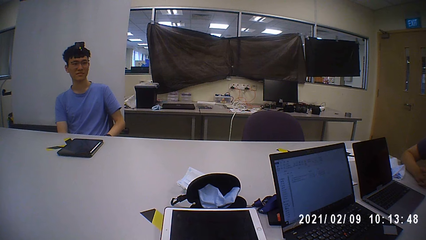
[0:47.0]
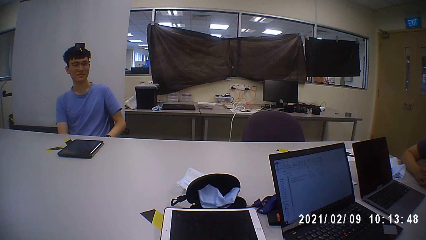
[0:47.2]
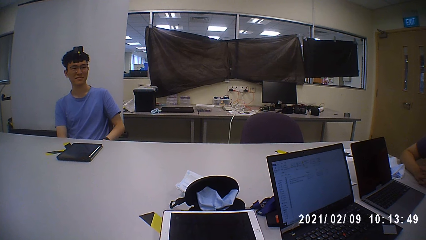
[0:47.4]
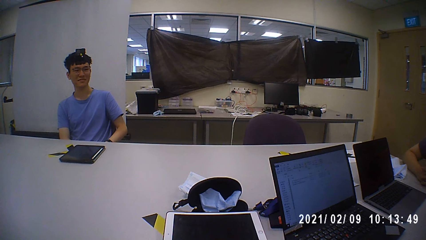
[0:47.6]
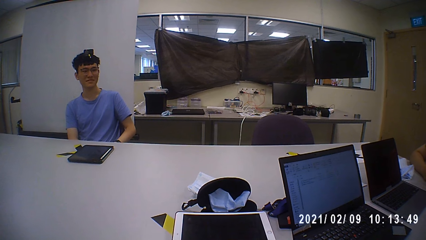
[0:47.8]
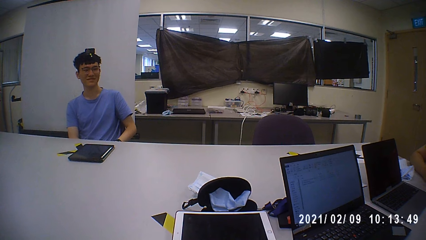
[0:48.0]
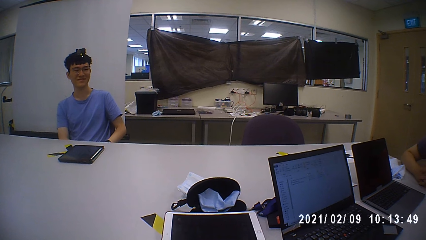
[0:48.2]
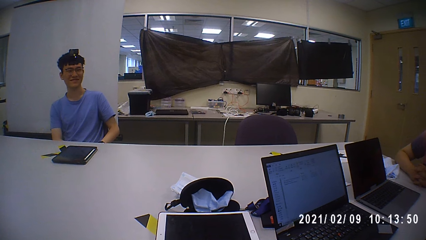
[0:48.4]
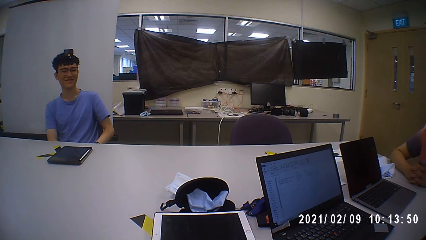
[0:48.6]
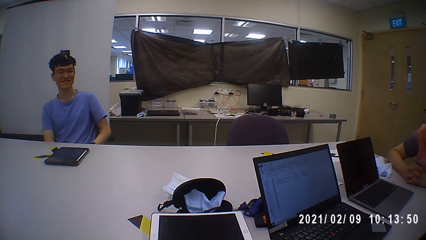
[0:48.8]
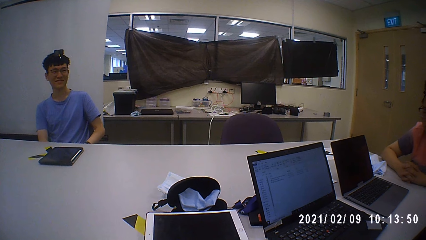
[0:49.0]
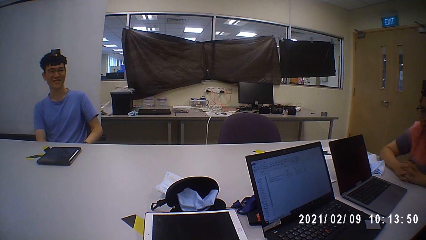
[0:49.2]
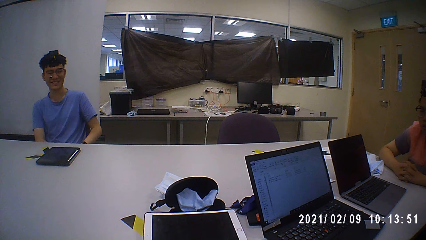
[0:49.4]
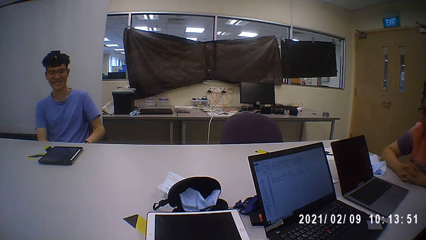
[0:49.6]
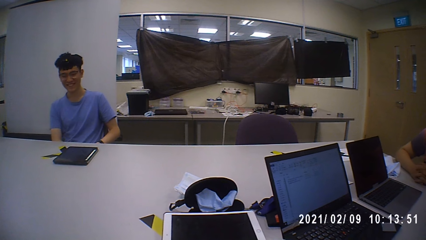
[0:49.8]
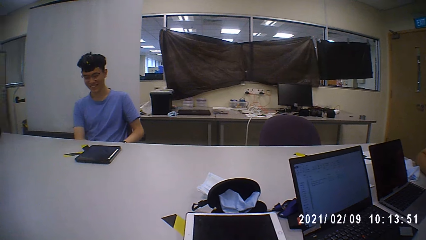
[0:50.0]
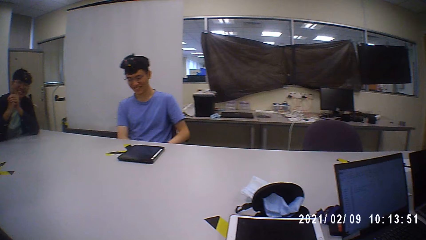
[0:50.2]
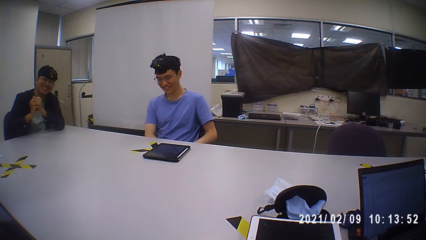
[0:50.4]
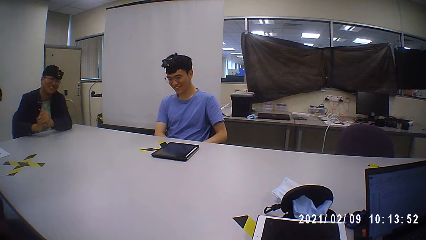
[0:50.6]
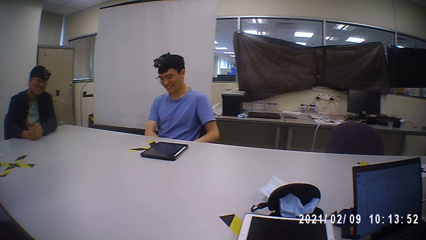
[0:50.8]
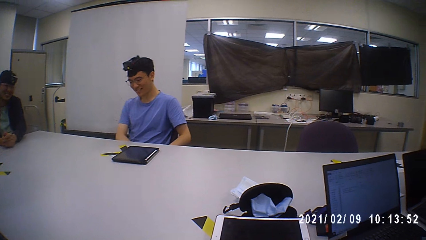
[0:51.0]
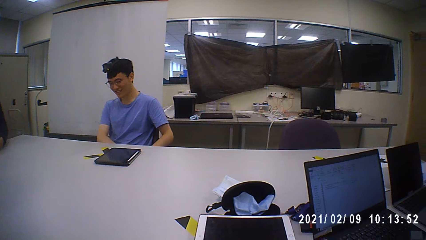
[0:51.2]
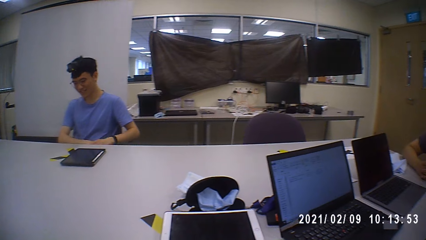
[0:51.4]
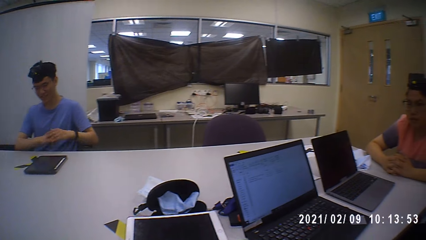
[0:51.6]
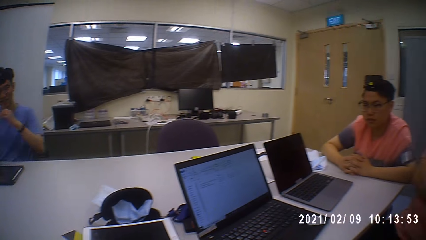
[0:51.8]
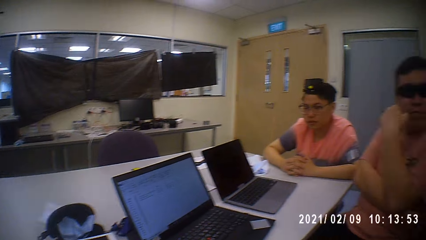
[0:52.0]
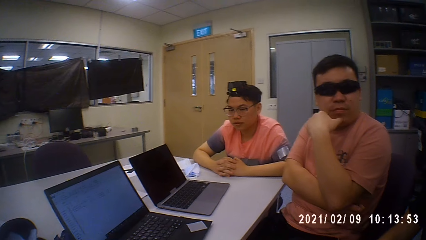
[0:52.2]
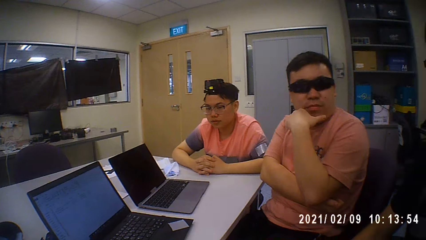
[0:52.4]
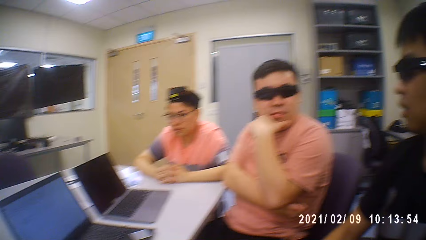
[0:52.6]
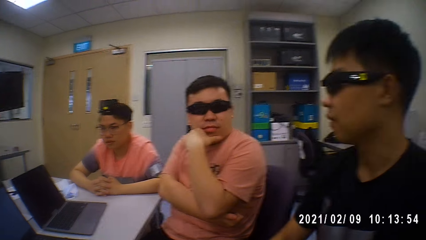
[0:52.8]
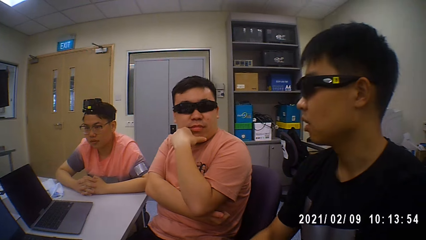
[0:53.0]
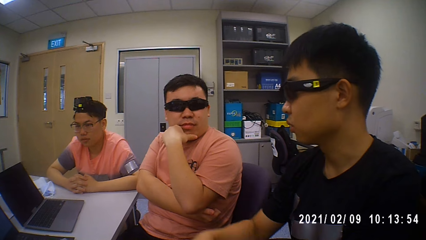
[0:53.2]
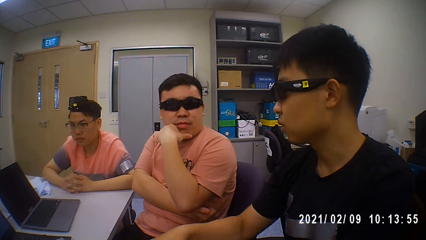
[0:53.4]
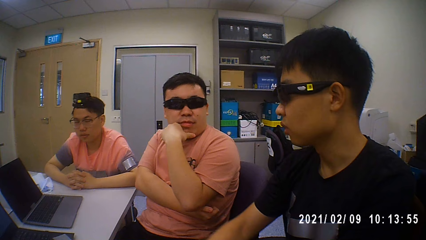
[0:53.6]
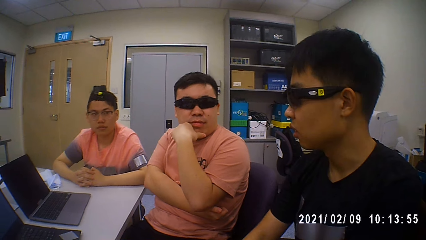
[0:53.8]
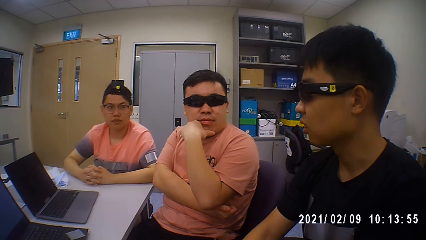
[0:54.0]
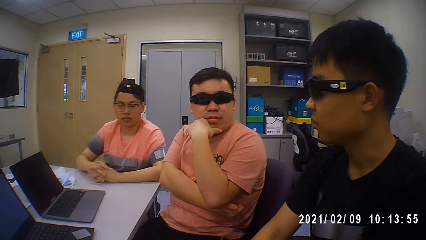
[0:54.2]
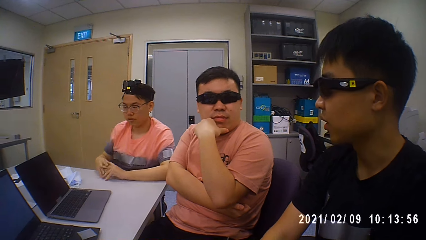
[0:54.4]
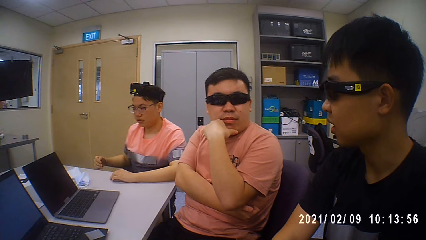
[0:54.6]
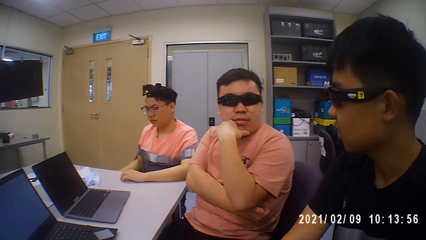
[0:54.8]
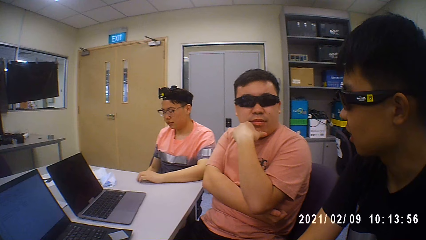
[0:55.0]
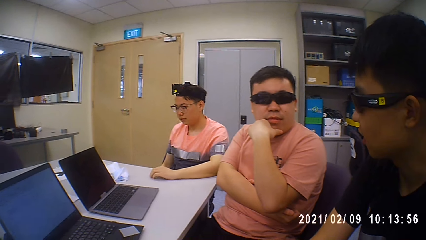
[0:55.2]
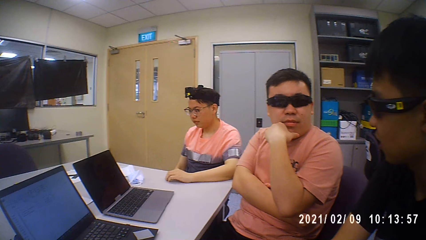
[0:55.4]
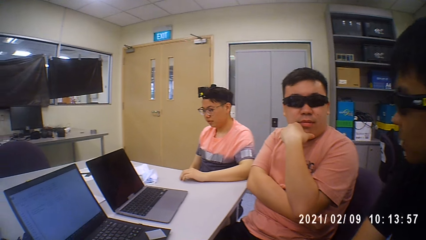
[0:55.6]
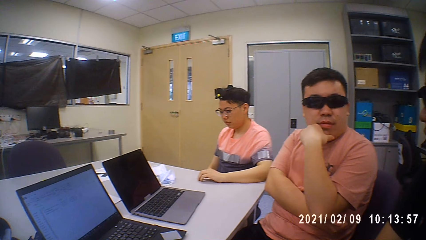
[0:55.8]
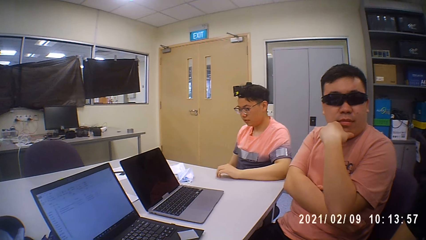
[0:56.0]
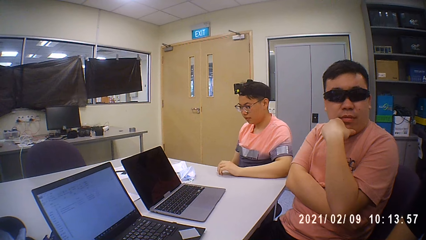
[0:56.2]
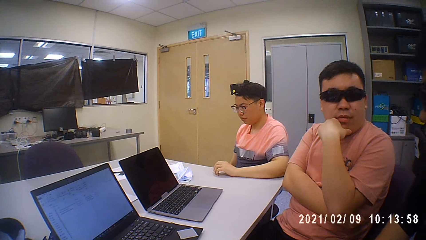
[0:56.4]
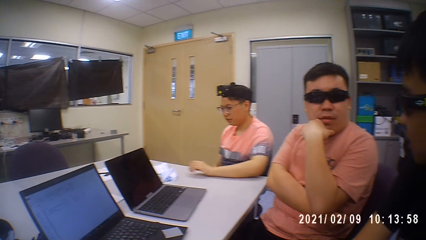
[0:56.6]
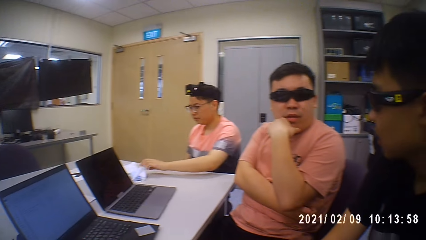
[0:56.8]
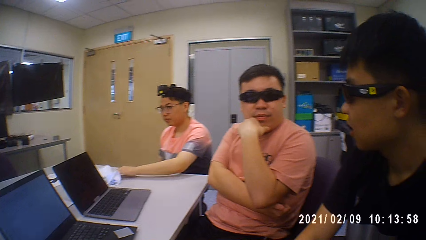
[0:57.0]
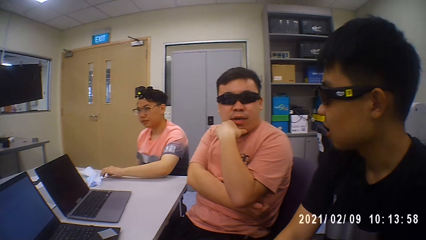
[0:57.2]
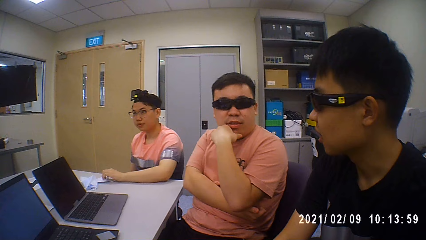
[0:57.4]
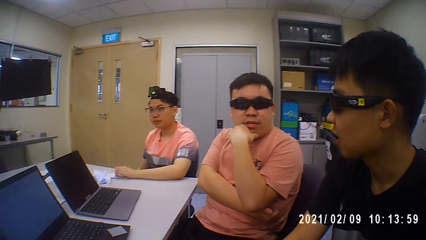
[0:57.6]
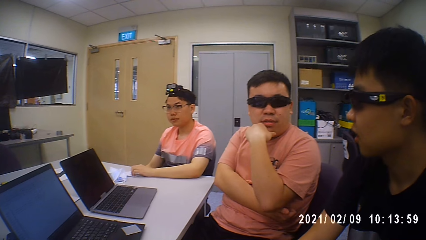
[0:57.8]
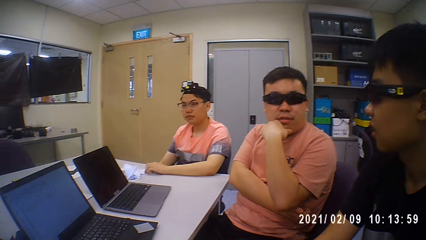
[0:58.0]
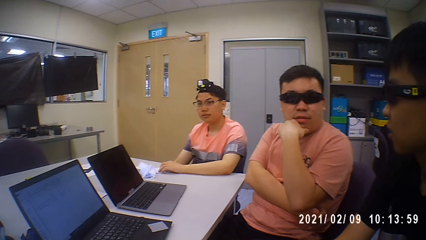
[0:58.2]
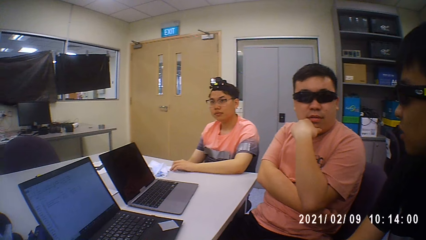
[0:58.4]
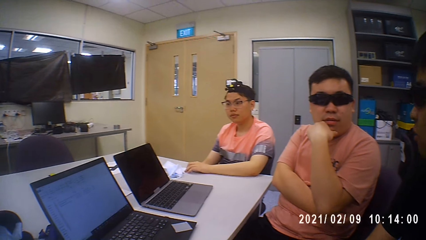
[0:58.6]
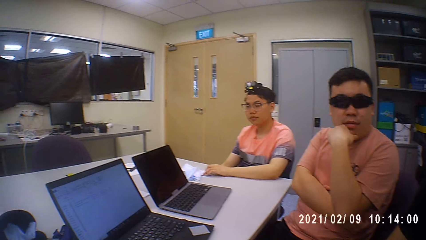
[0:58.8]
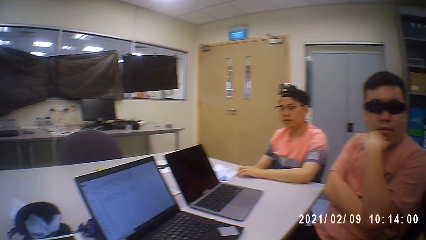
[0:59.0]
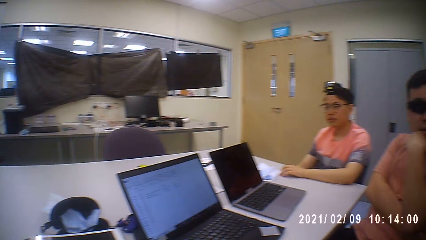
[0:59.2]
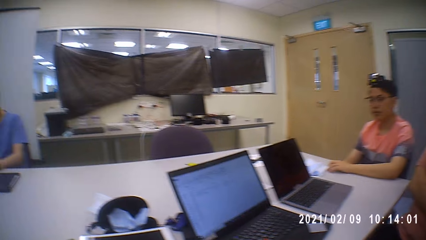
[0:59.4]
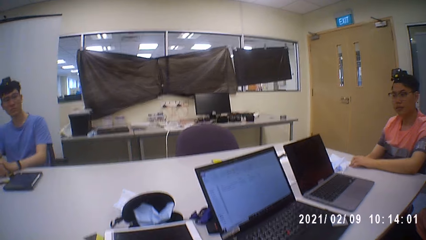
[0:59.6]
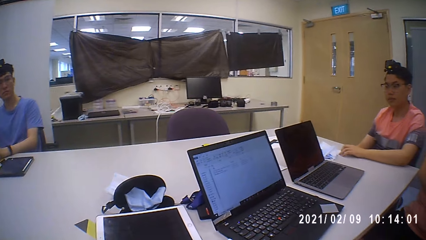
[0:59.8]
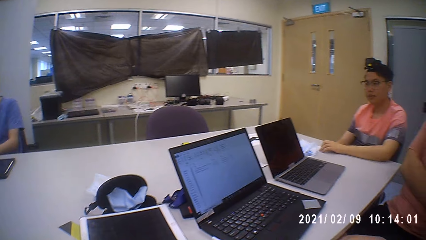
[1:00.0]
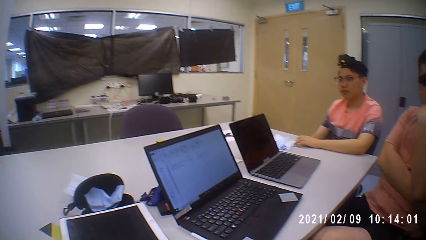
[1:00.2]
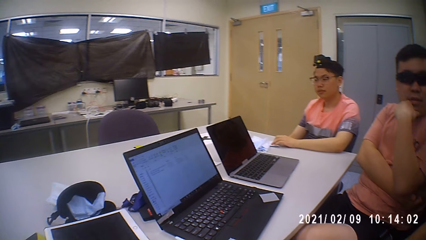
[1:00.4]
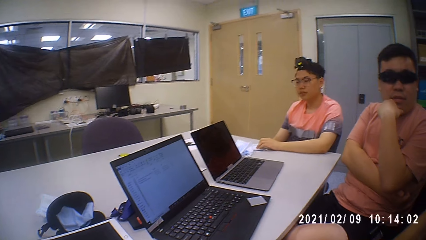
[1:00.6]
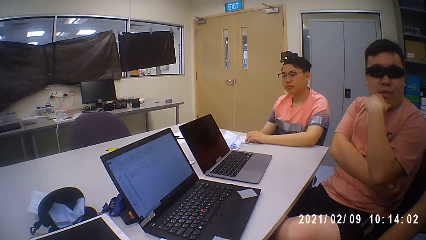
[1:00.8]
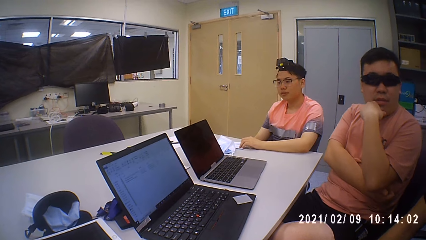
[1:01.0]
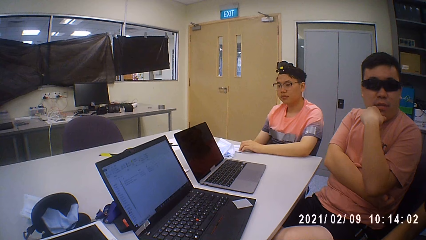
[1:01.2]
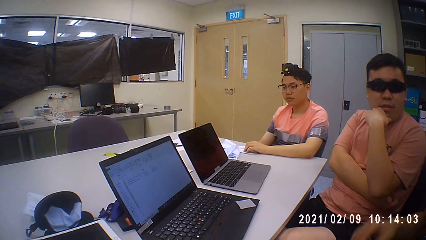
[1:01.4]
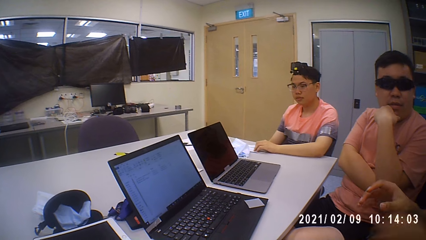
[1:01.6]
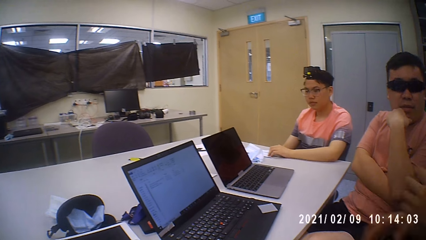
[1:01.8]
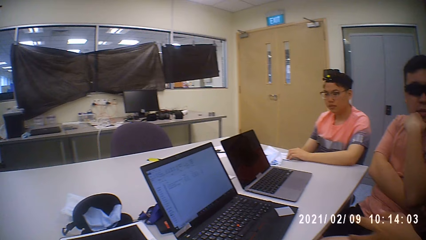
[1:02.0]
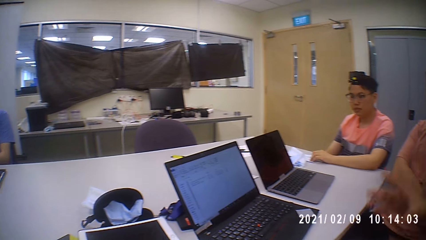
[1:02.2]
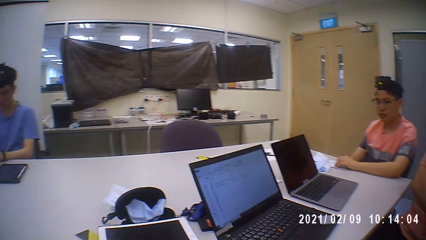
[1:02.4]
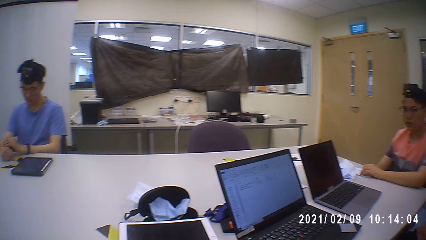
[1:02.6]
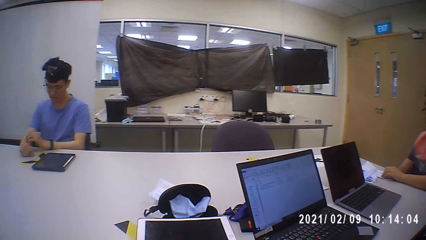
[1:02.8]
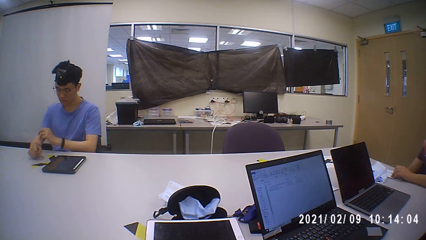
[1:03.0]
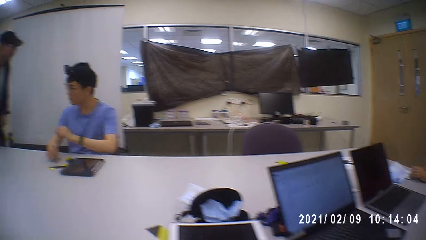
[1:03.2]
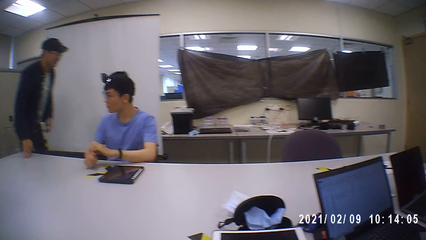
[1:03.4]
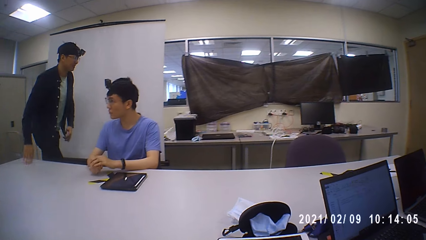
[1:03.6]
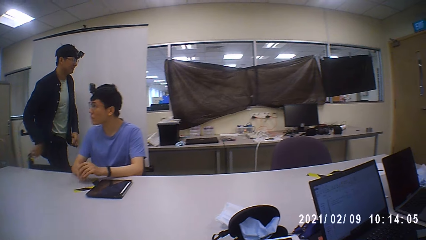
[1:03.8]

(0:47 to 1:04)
A person and another person laugh. The first person gives his suggestion.
